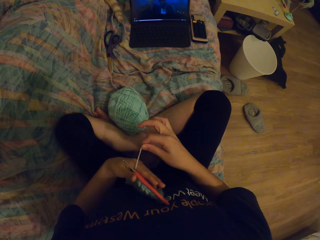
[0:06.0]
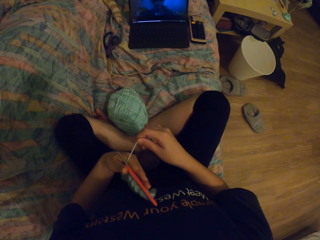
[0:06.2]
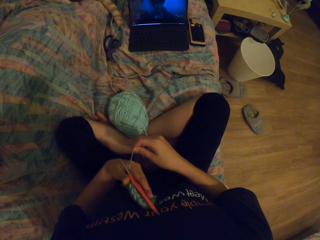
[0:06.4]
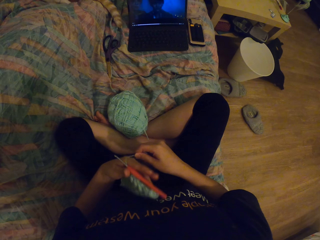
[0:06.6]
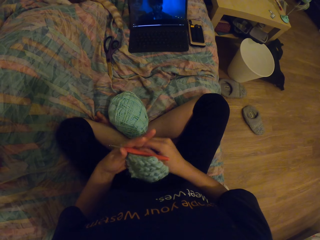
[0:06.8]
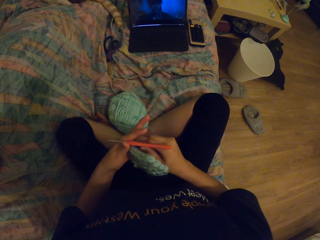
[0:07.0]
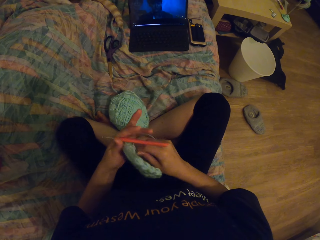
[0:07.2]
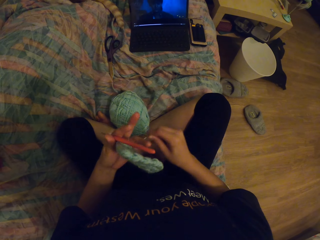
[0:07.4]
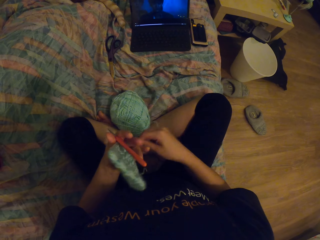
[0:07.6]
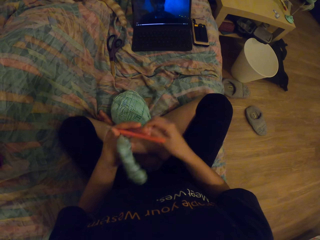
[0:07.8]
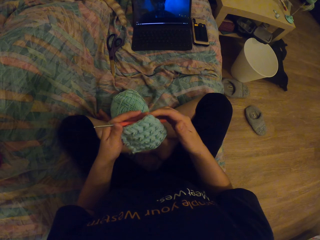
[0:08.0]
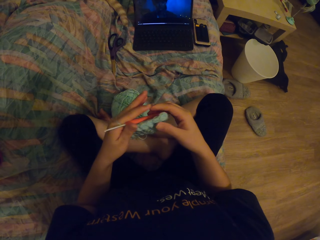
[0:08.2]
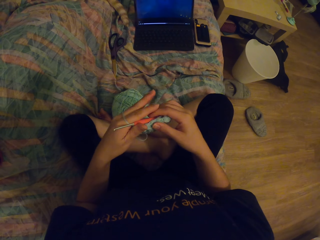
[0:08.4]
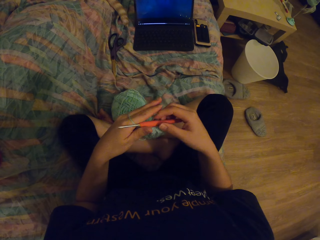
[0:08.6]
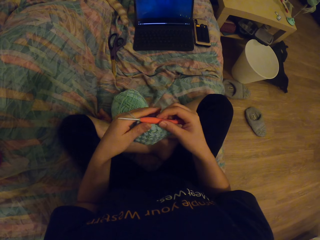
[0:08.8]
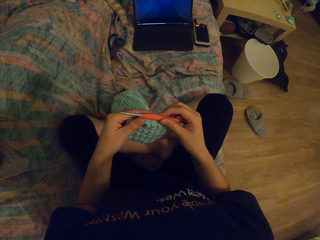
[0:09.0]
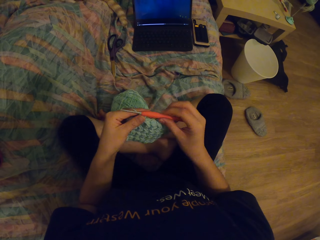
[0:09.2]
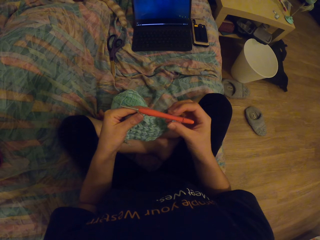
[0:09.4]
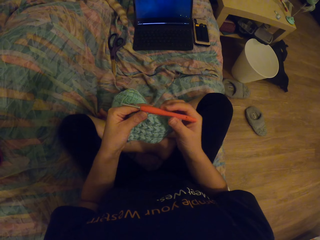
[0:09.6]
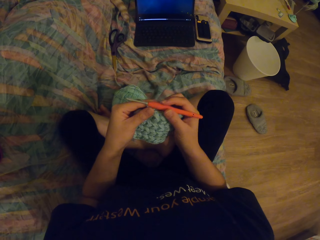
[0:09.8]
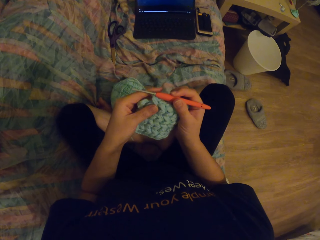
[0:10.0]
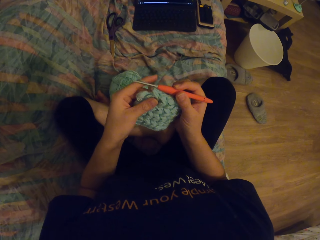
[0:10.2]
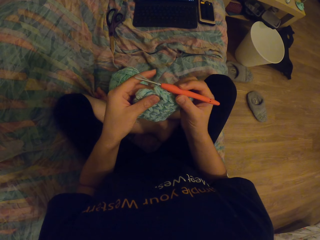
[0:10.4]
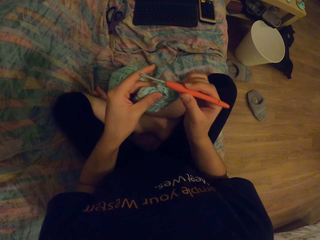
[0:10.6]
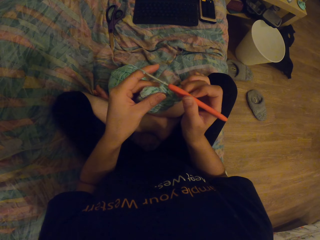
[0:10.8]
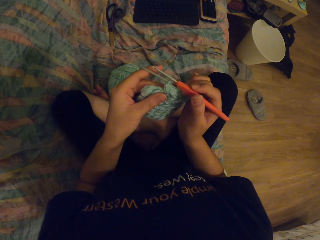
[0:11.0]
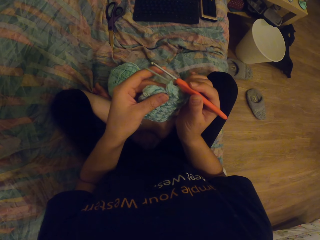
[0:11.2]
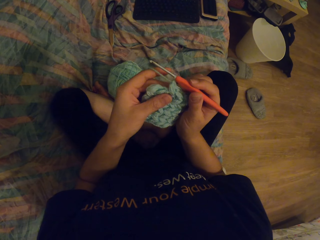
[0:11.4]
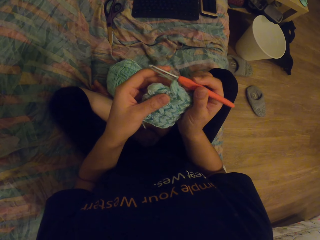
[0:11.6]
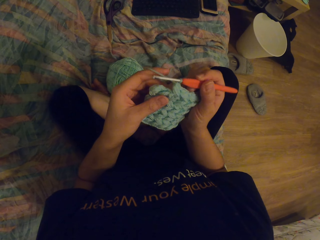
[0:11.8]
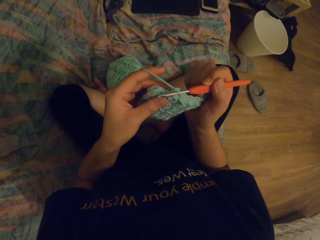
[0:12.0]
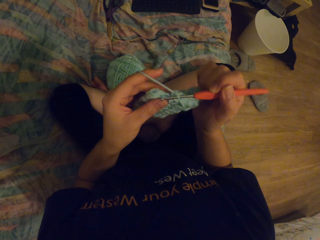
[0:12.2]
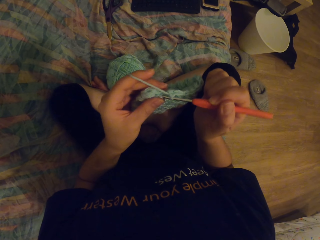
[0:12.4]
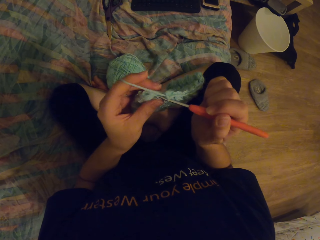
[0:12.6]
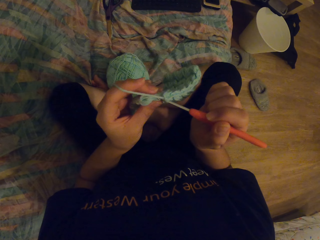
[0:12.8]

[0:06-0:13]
The camera wearer knits a garment with a needle.

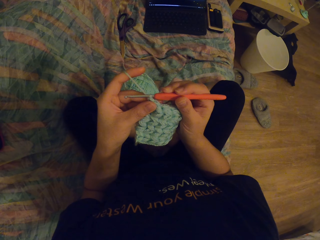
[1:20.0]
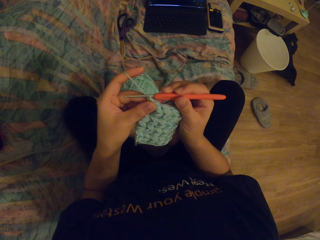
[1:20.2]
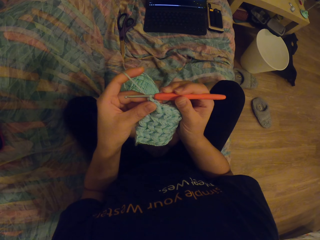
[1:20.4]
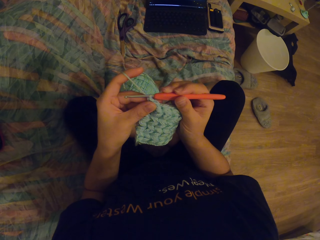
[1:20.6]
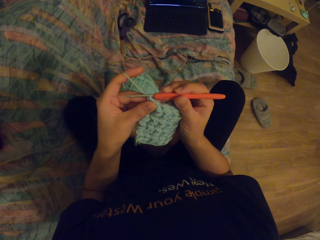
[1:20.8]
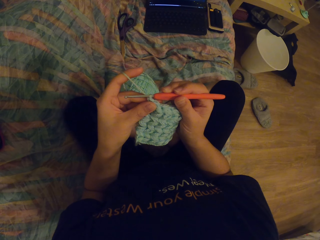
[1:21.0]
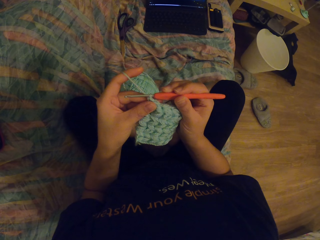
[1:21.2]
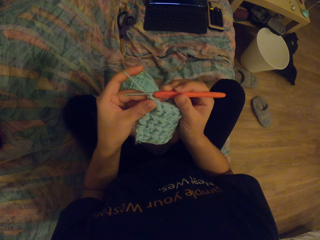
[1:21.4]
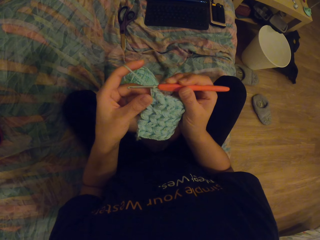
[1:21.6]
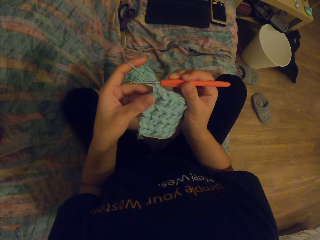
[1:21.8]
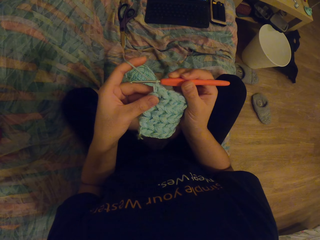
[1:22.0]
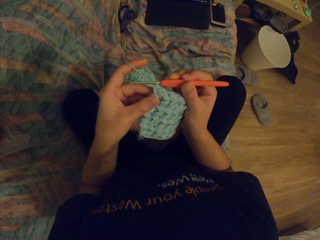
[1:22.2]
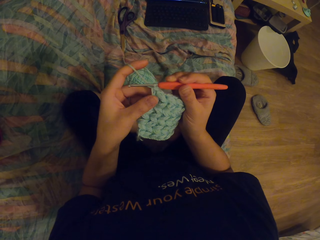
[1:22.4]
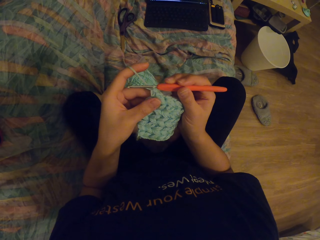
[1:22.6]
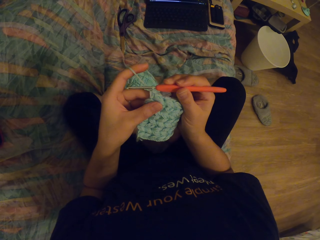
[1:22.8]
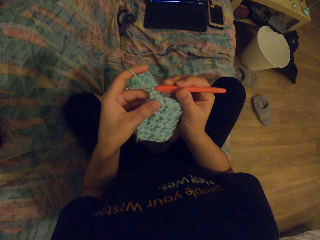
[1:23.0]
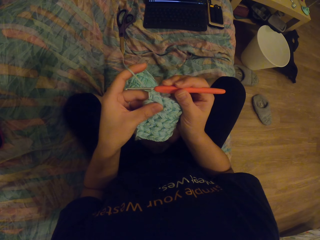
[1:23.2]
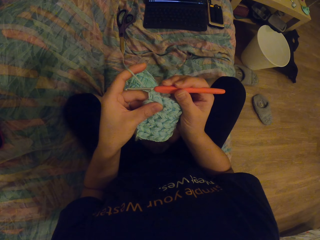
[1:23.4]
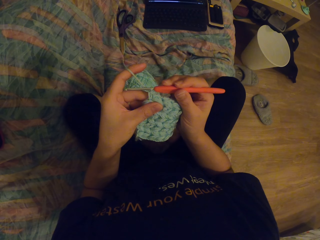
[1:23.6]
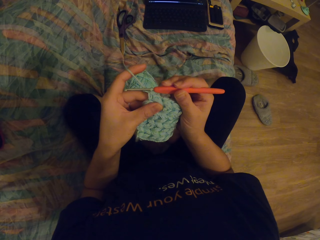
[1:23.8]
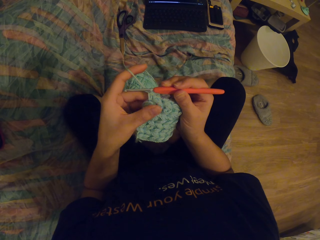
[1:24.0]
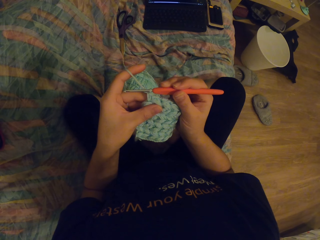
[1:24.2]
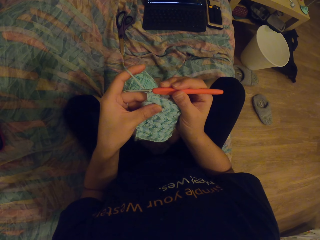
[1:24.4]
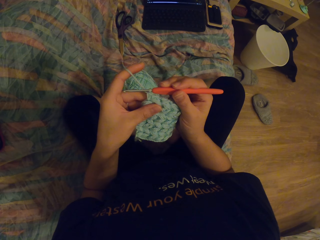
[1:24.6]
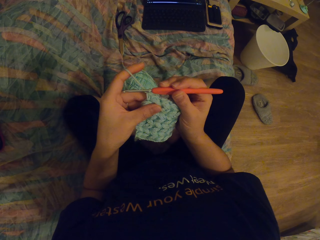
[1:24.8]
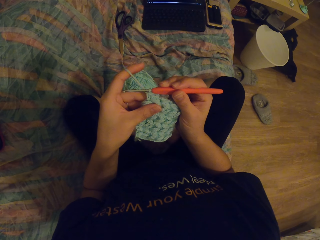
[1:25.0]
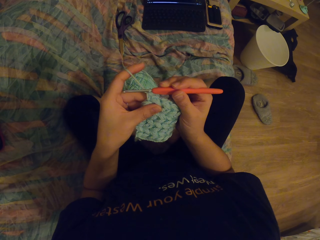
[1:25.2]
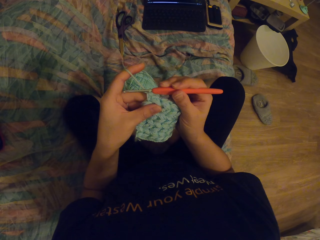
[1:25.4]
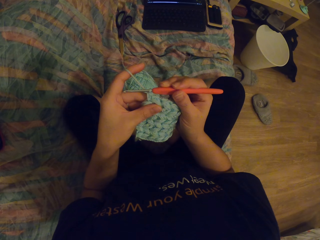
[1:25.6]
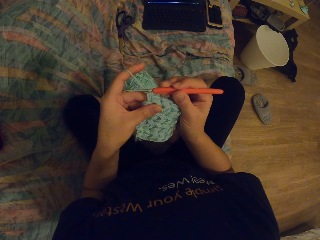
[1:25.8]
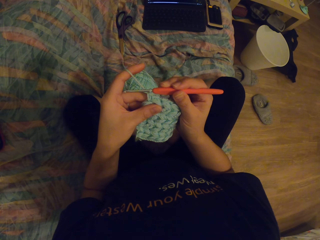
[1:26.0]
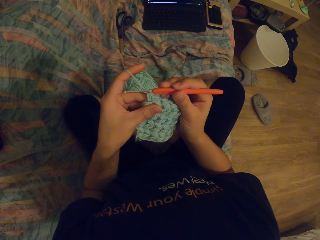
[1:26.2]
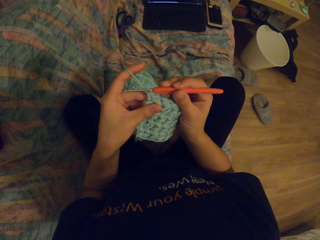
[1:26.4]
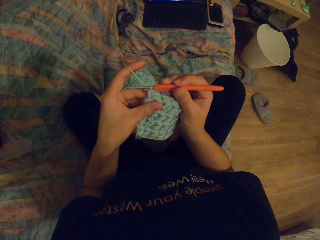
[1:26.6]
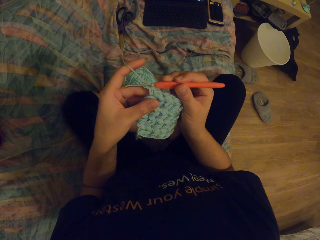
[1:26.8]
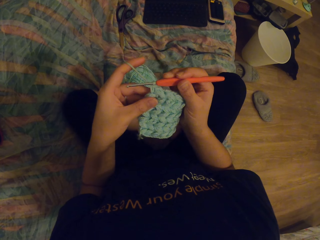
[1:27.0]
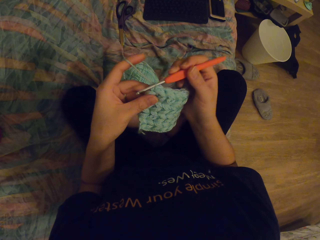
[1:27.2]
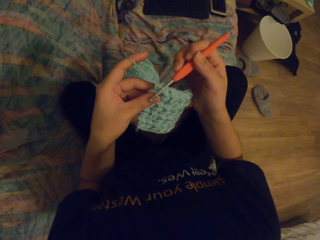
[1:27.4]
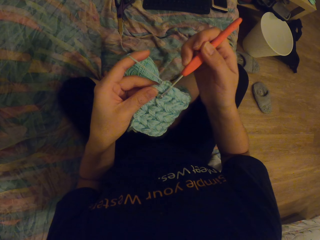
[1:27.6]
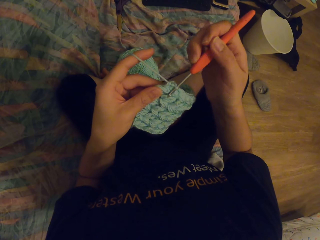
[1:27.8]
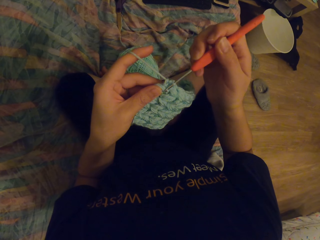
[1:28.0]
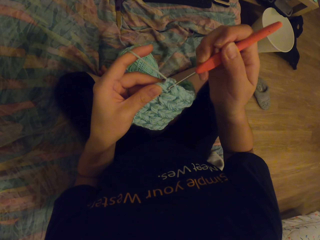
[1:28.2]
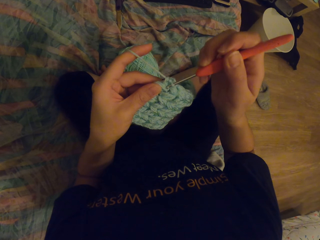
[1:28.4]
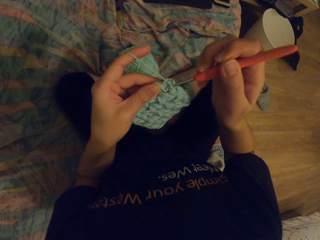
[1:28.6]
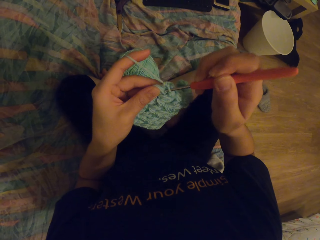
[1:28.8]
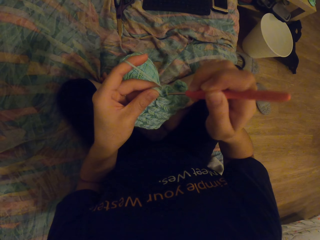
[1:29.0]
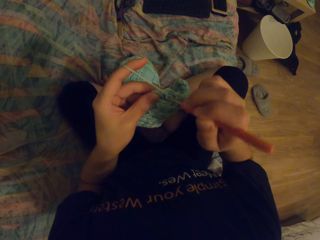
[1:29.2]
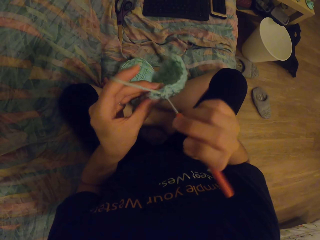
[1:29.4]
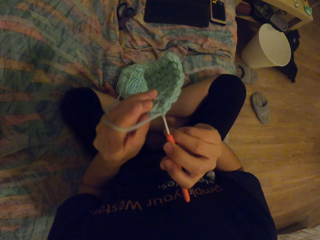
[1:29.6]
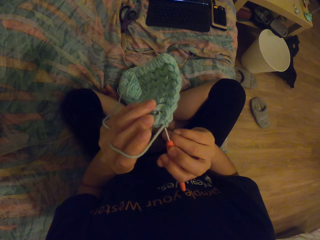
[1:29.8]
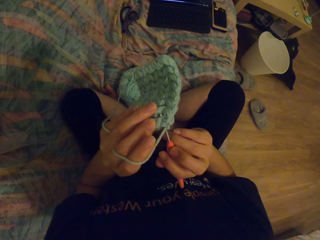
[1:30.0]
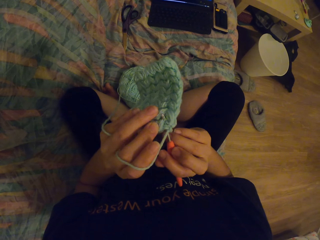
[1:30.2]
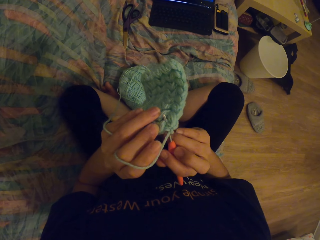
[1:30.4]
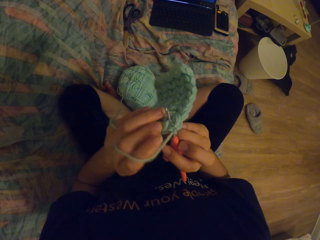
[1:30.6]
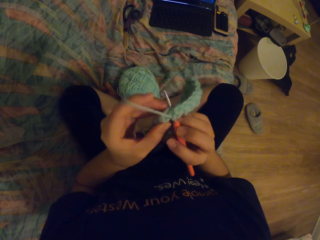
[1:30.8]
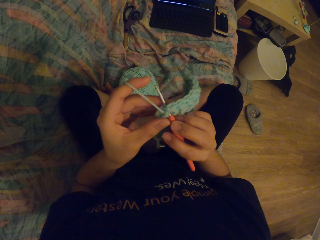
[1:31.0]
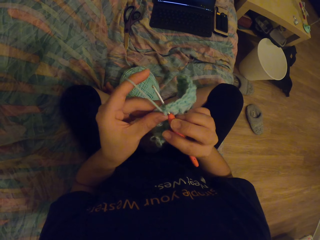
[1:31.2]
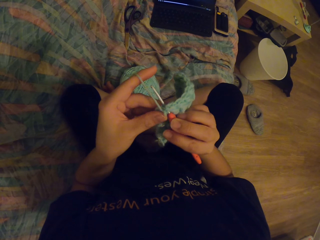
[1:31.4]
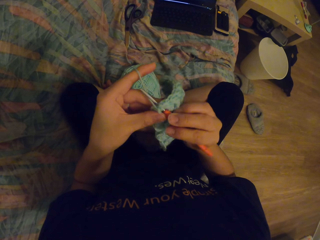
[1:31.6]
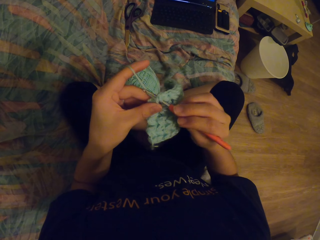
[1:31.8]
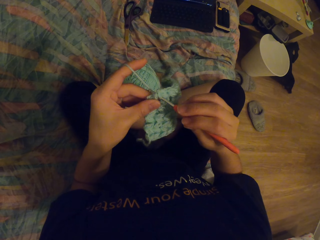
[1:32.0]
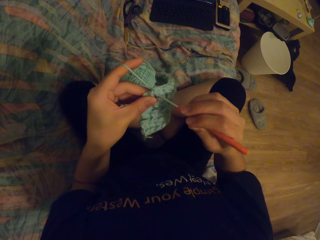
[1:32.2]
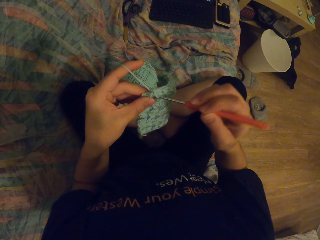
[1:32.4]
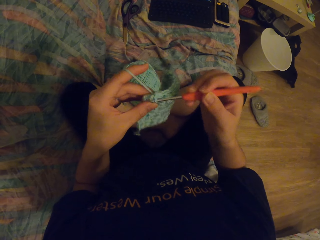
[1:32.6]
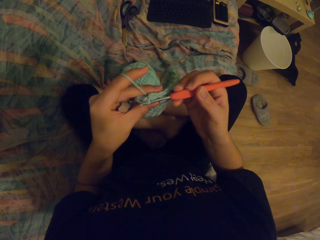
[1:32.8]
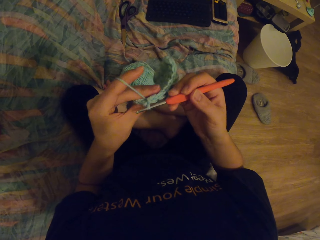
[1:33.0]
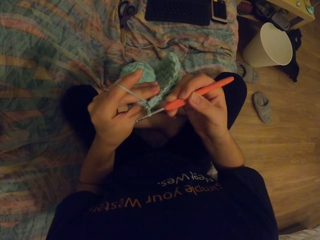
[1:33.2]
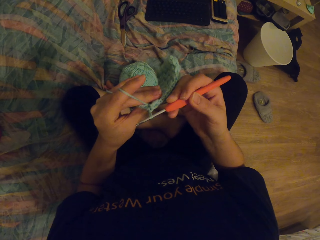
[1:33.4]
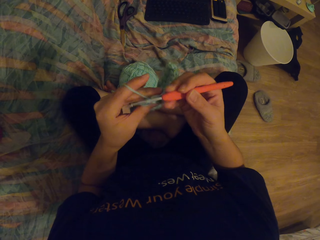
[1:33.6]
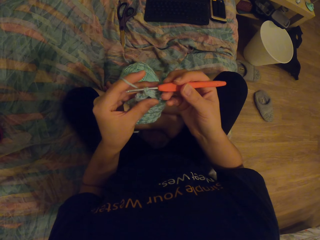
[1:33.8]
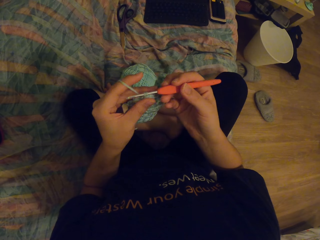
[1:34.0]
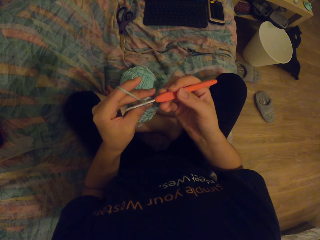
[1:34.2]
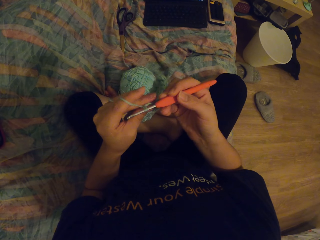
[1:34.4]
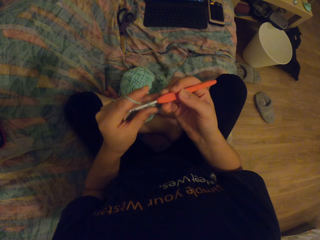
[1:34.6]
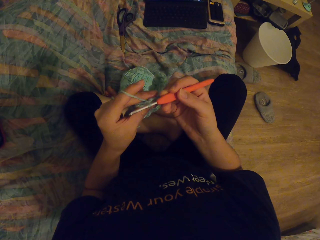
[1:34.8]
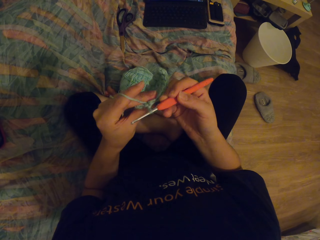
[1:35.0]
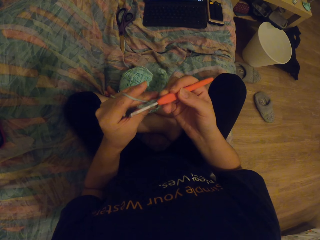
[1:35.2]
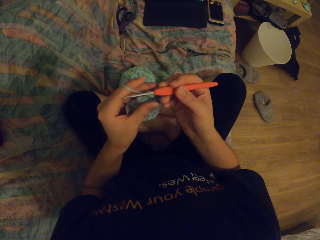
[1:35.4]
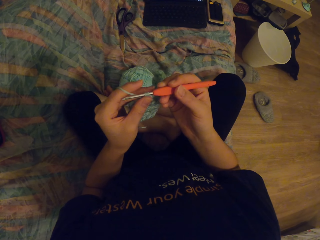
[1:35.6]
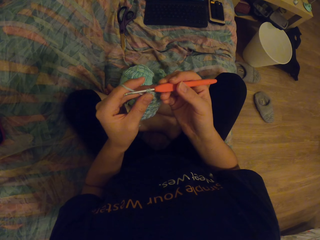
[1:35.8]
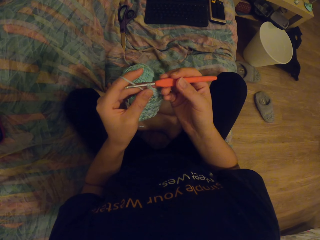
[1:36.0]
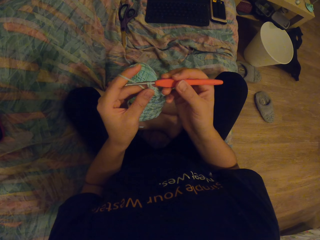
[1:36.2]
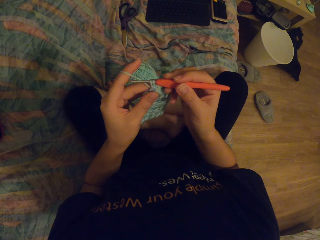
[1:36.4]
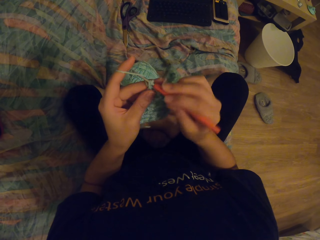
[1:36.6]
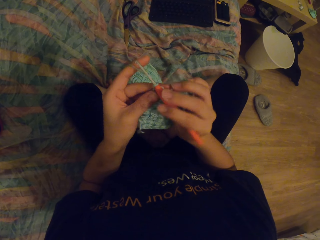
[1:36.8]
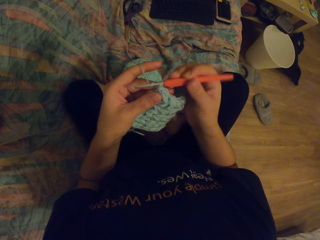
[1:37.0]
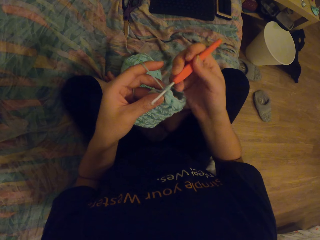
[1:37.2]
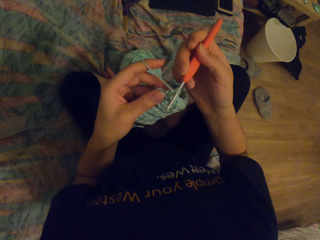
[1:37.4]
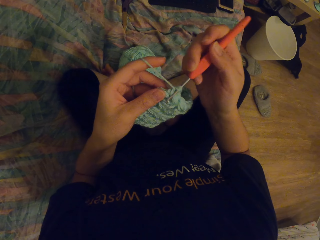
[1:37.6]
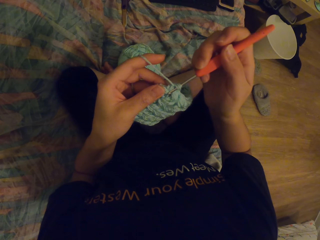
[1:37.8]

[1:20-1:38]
The camera wearer knits a garment with a needle. They stare at the garment. They knit the garment.
